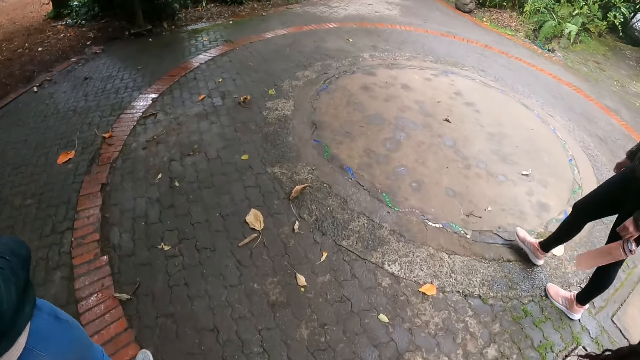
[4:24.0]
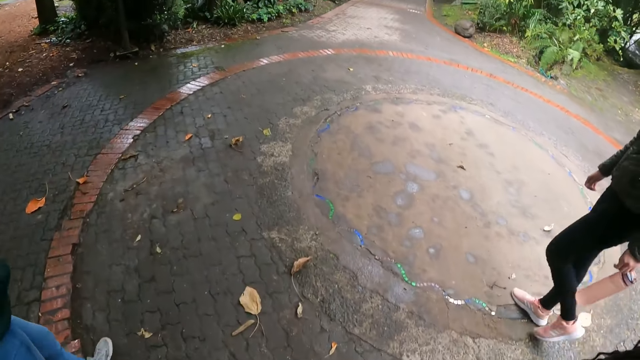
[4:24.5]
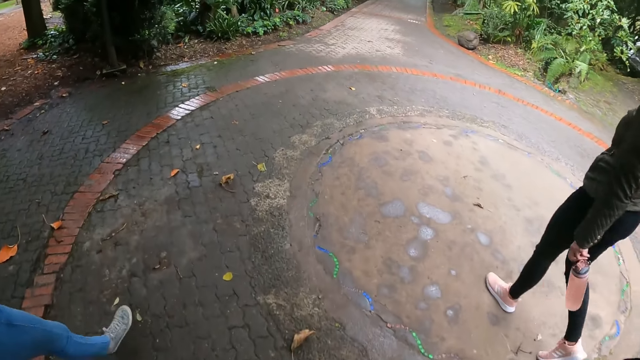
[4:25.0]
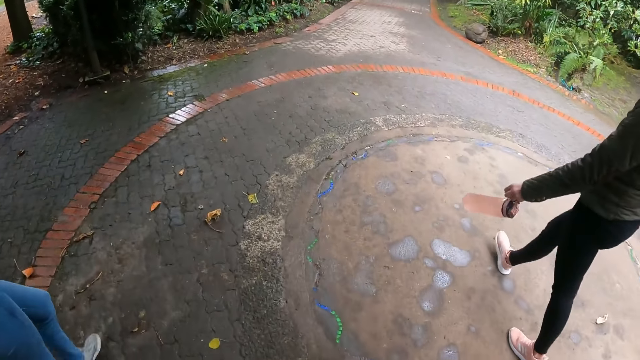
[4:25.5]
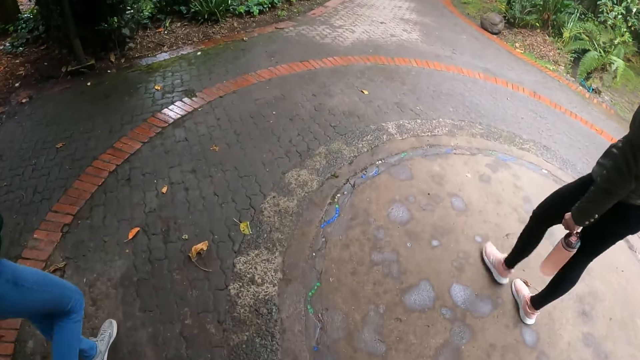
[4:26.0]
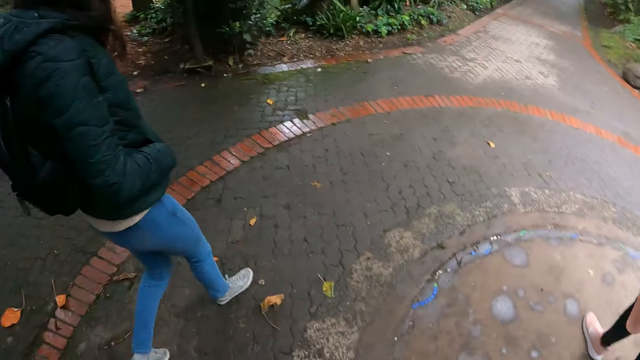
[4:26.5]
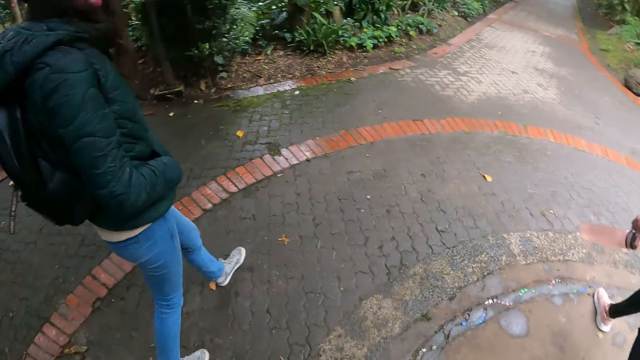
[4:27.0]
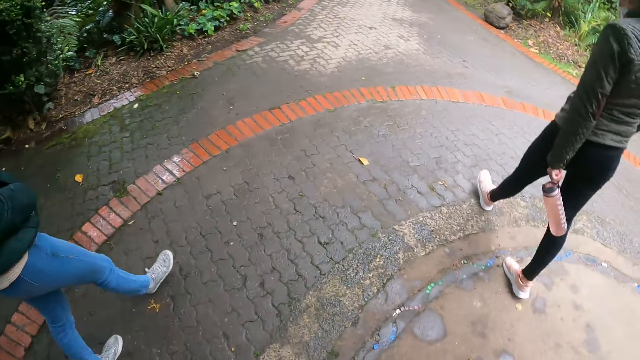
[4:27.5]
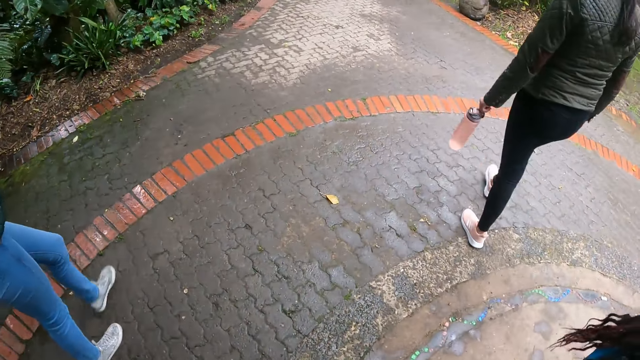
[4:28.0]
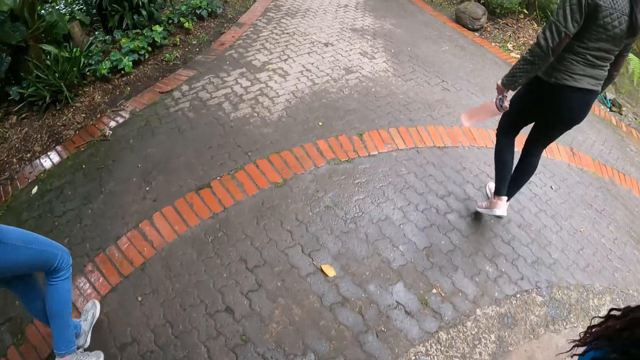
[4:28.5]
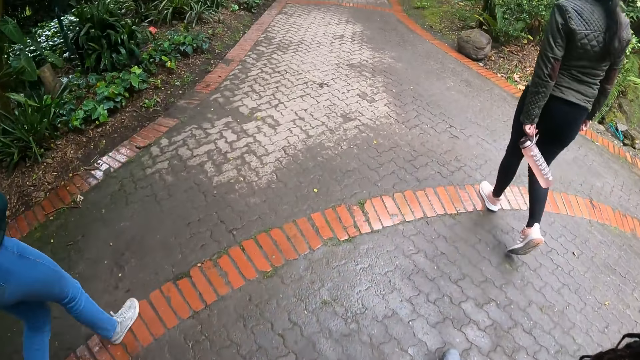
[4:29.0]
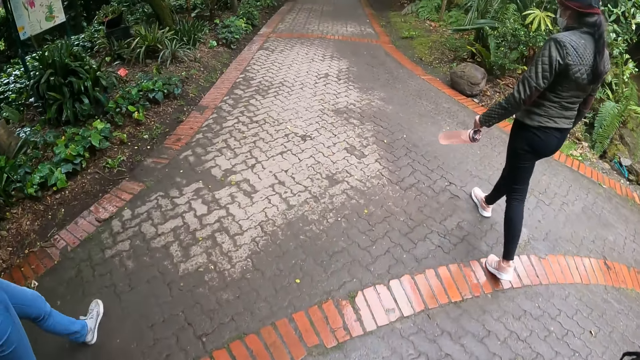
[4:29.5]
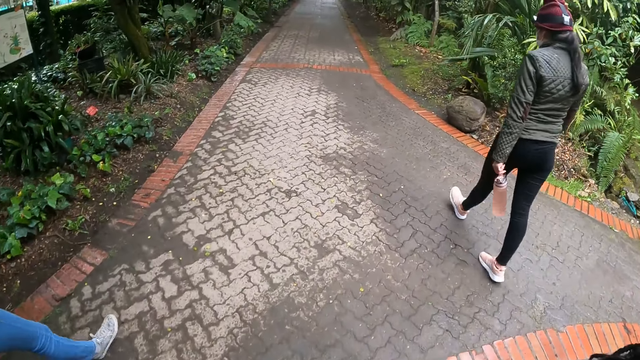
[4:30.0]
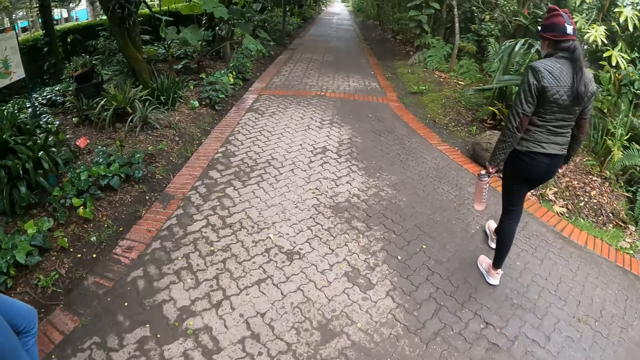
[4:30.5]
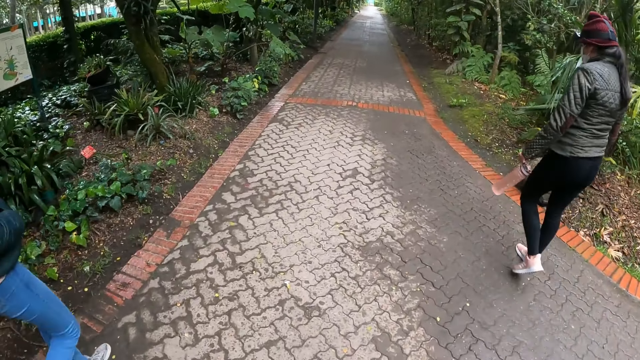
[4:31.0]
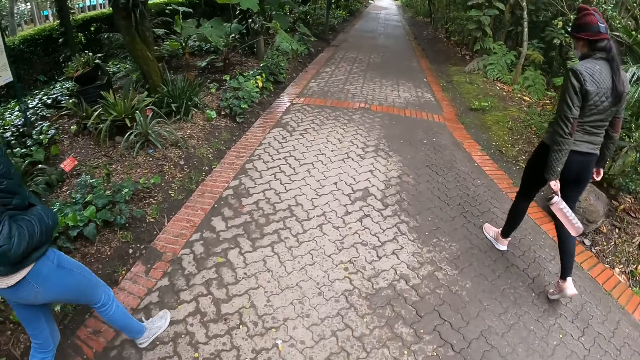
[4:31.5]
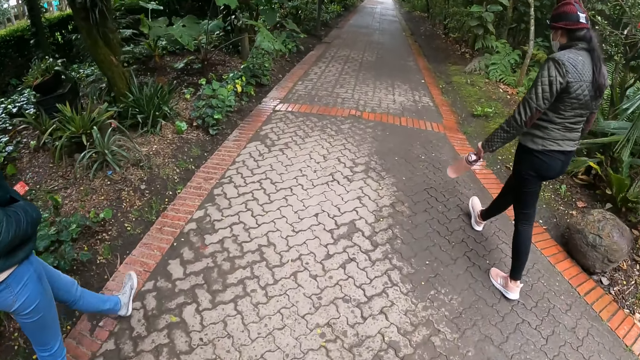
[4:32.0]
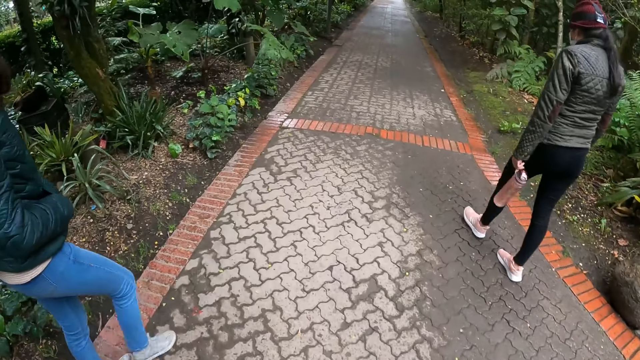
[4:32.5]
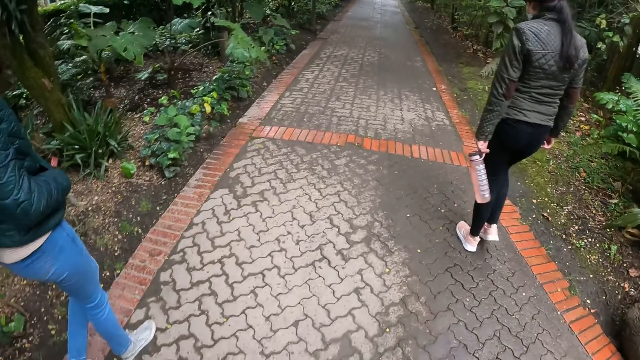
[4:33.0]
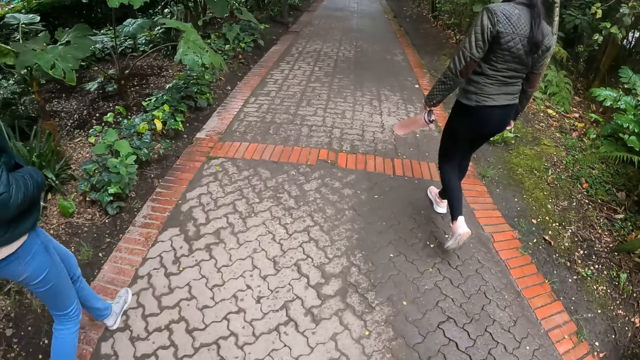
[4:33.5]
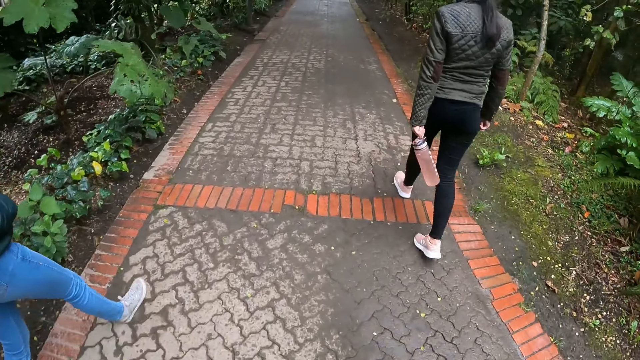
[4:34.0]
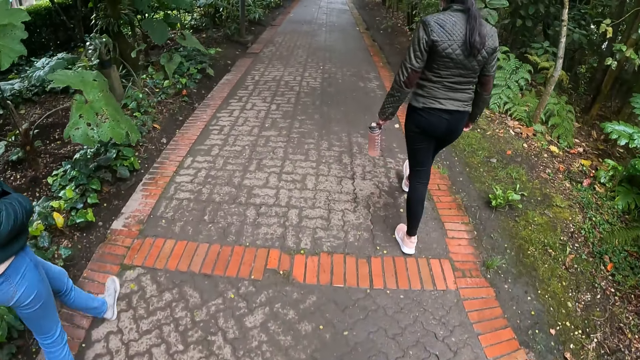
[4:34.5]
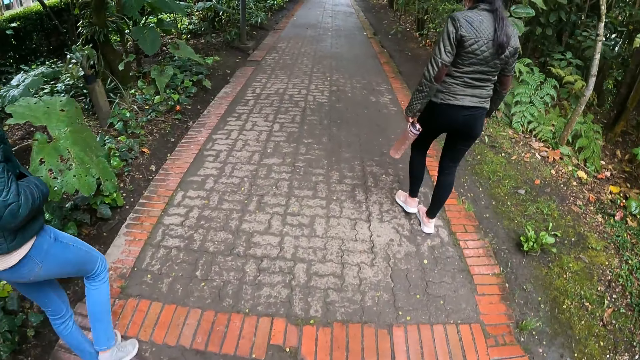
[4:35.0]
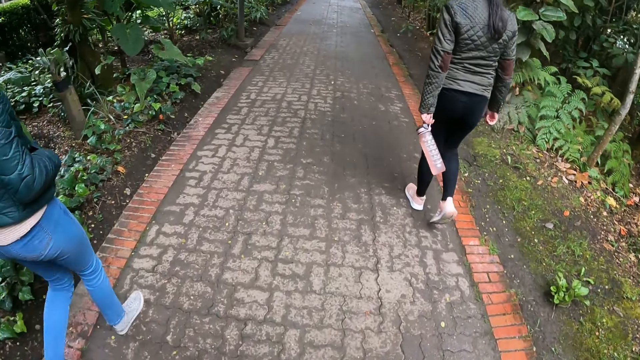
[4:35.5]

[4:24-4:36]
A person walks along the pathway.

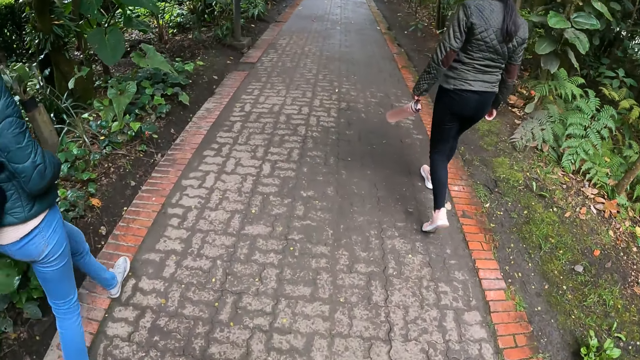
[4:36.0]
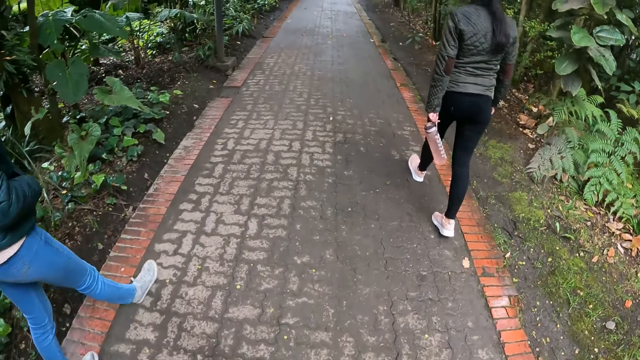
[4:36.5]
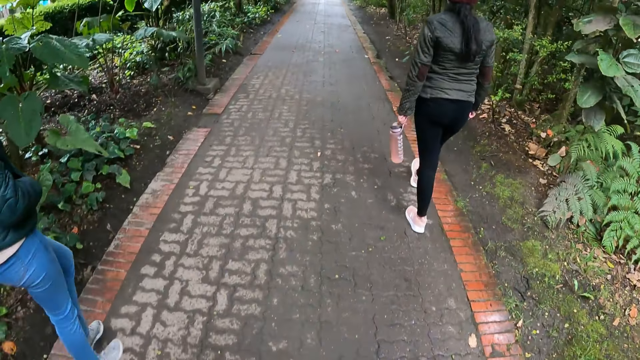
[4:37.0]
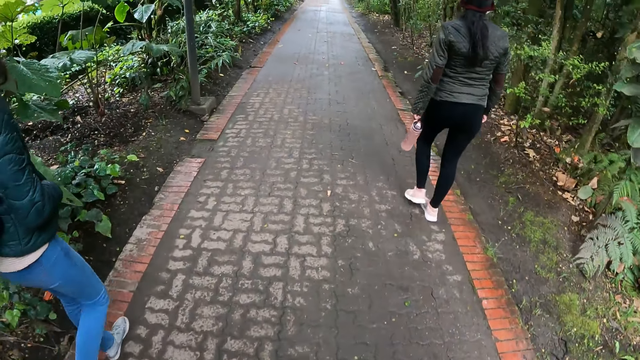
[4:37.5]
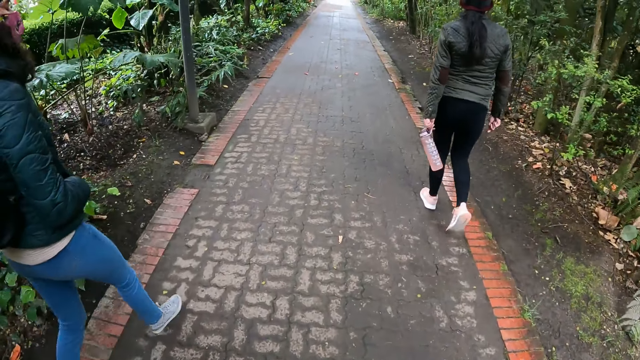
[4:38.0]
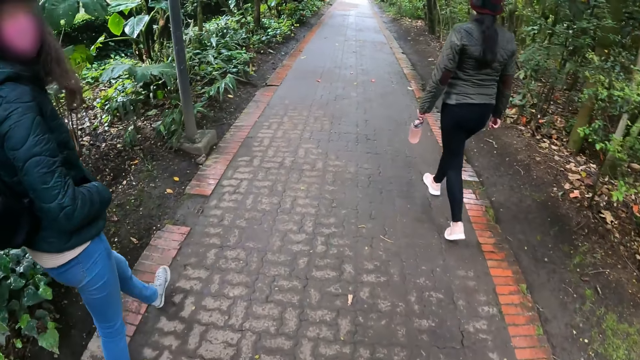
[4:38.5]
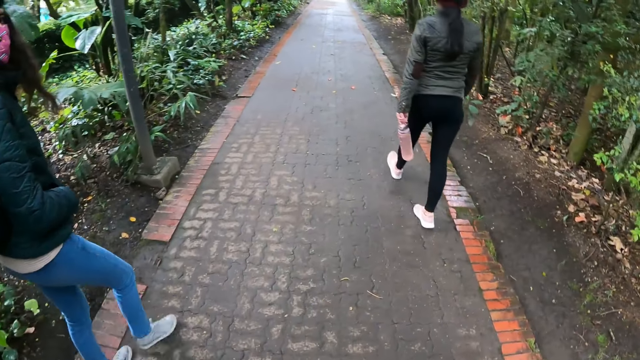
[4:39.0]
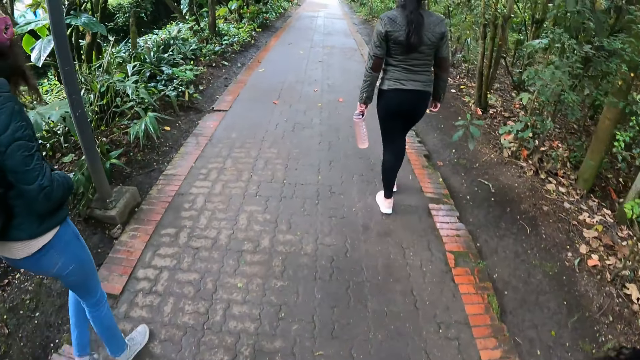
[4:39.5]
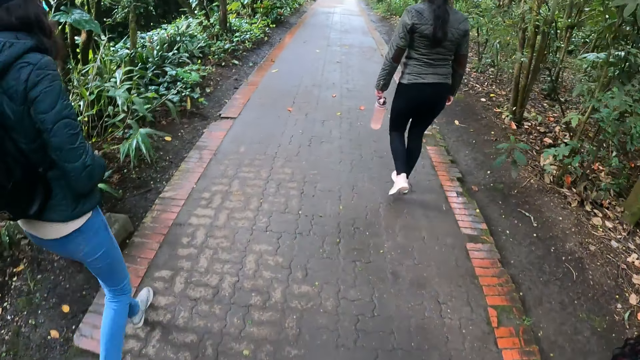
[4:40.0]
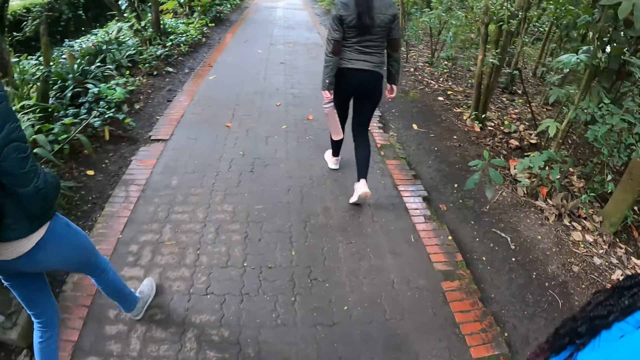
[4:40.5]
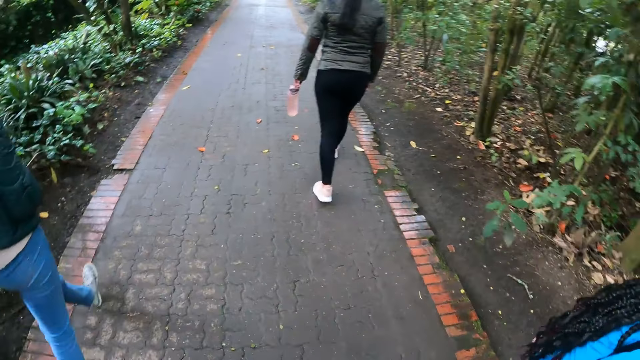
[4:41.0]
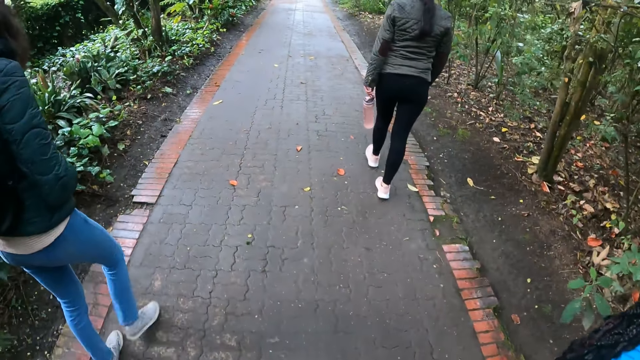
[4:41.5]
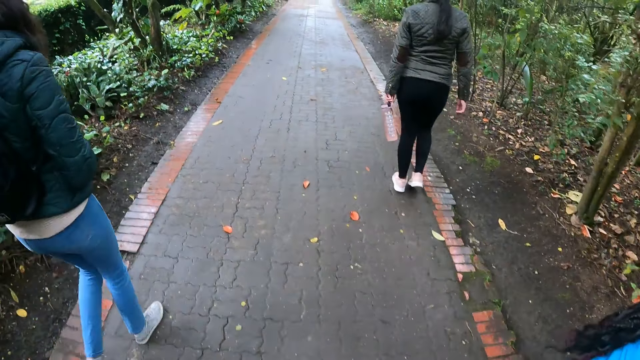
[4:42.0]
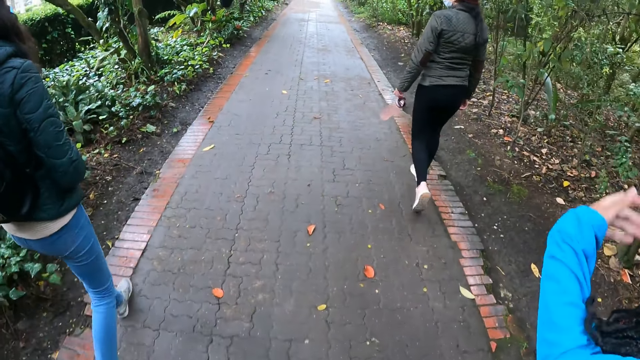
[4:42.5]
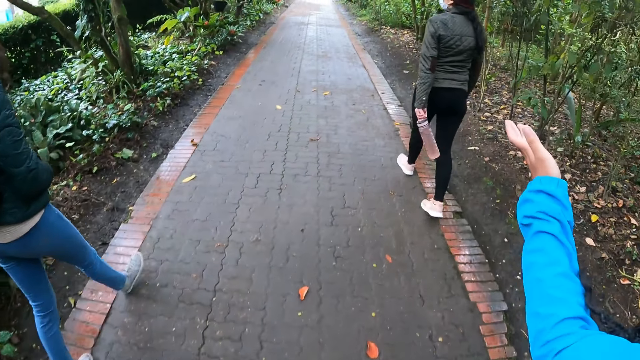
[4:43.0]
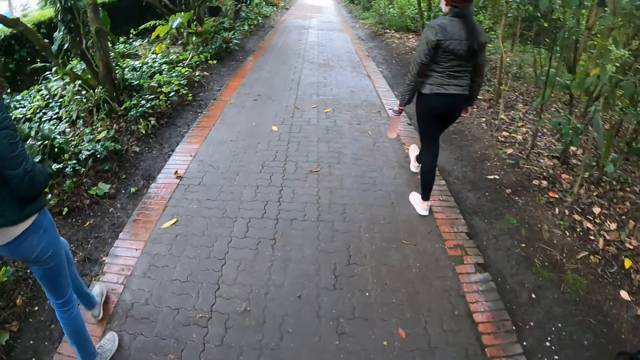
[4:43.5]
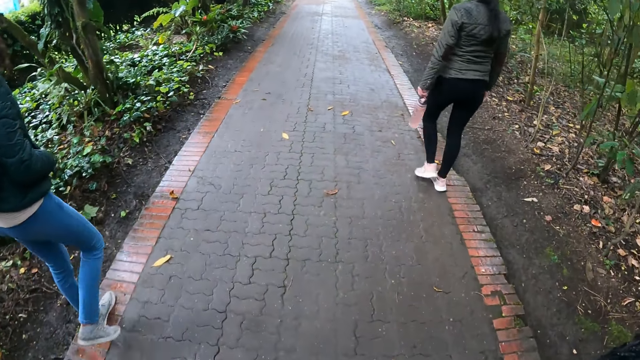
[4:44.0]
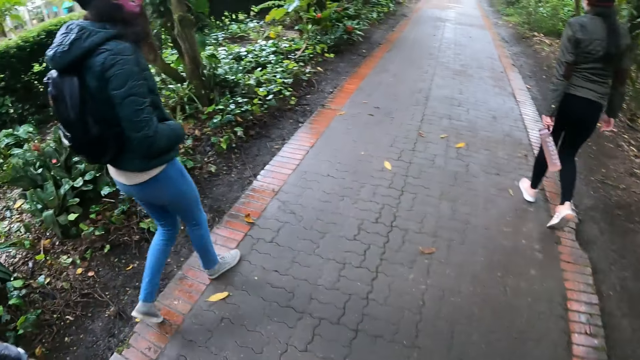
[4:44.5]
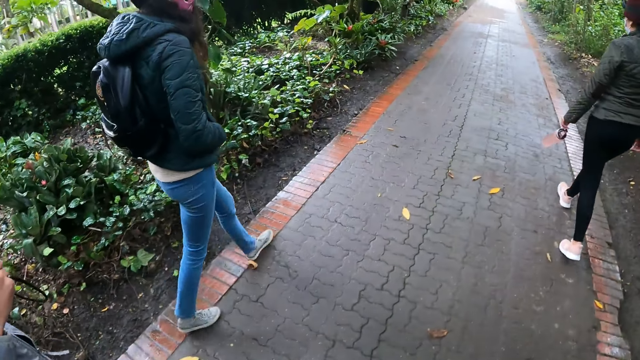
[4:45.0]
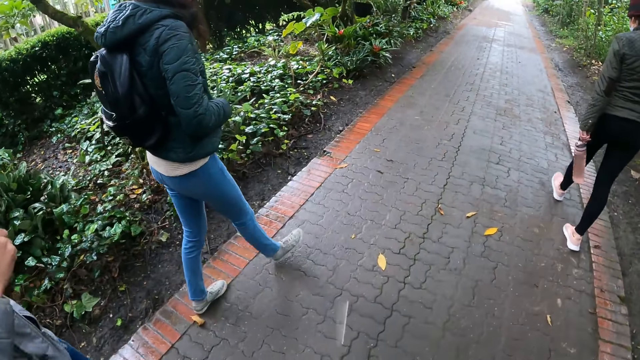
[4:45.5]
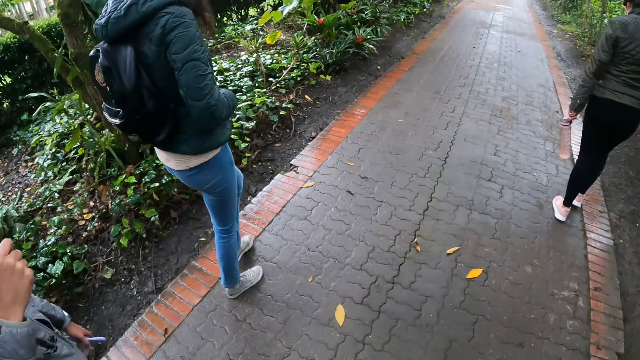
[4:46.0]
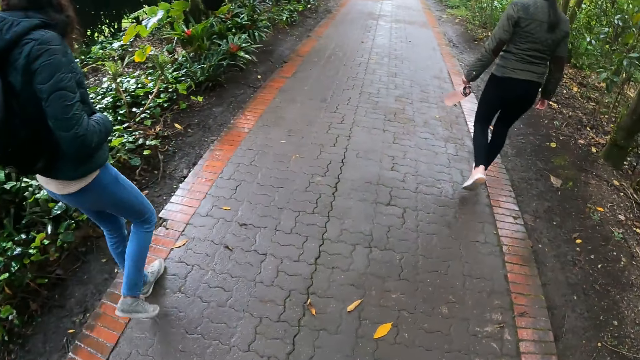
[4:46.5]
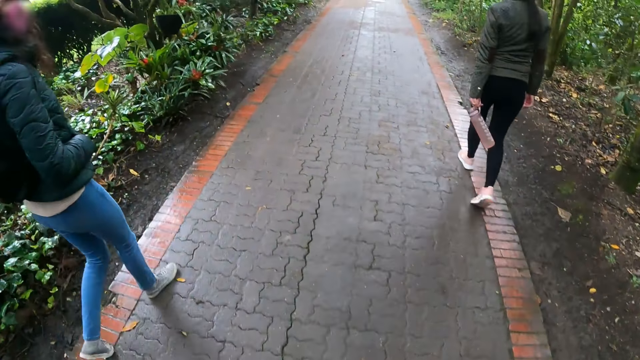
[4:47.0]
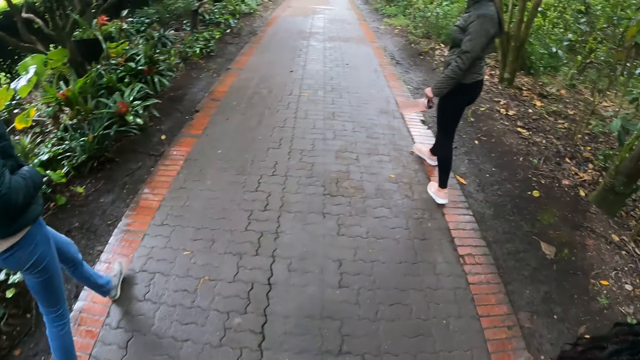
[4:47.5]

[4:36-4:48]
A person looks around. Another person communicates.
